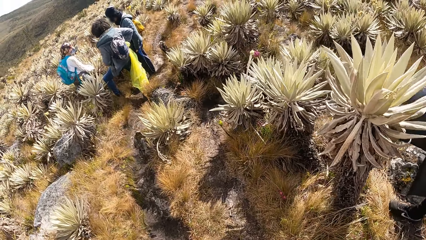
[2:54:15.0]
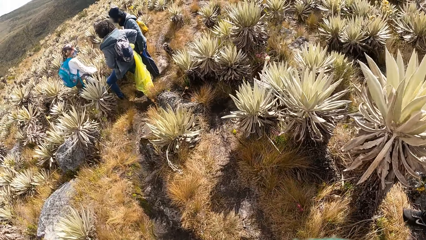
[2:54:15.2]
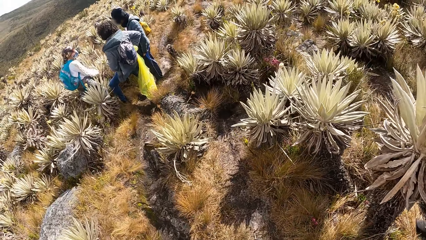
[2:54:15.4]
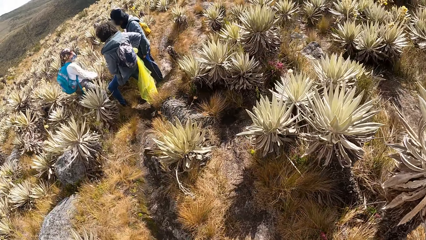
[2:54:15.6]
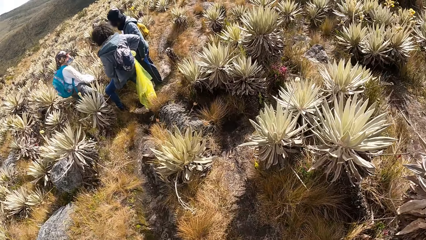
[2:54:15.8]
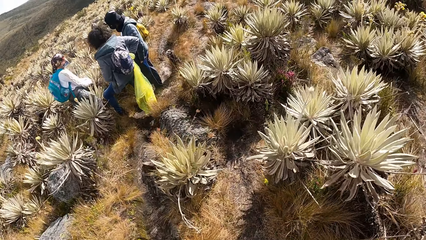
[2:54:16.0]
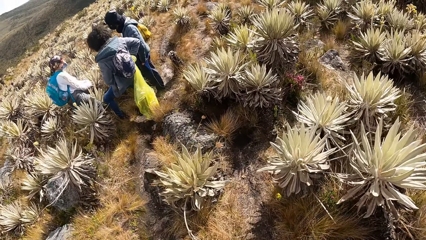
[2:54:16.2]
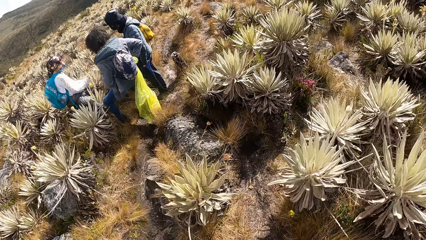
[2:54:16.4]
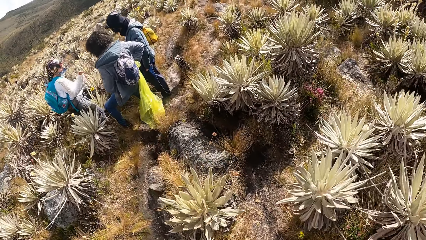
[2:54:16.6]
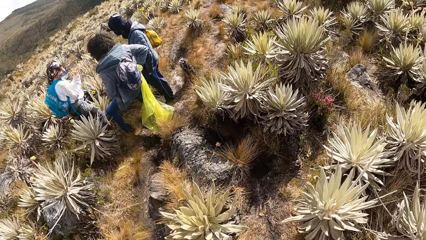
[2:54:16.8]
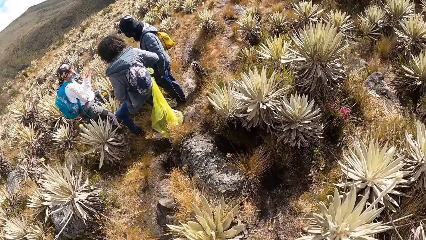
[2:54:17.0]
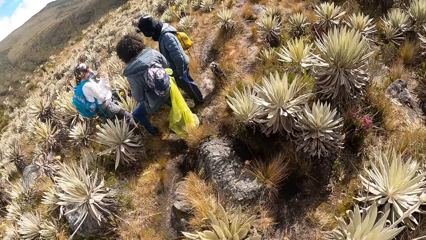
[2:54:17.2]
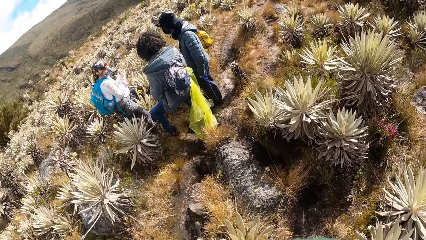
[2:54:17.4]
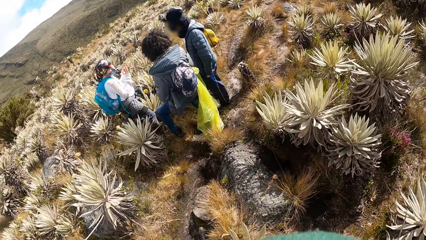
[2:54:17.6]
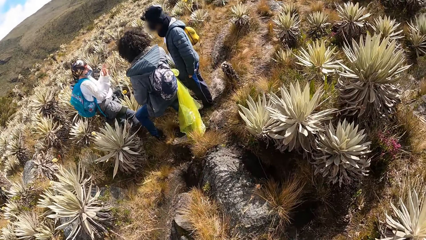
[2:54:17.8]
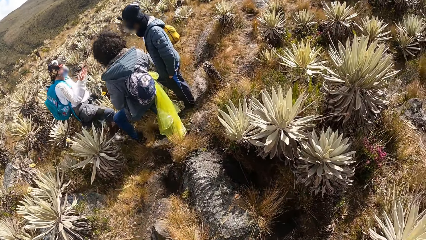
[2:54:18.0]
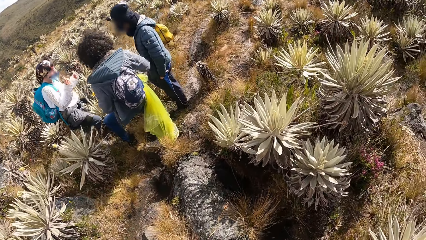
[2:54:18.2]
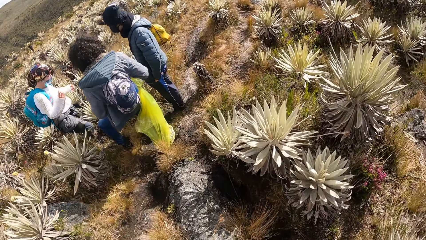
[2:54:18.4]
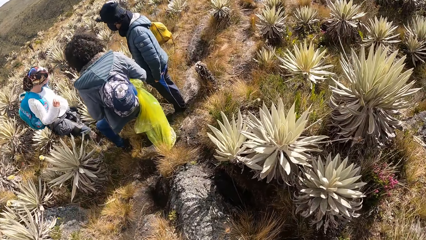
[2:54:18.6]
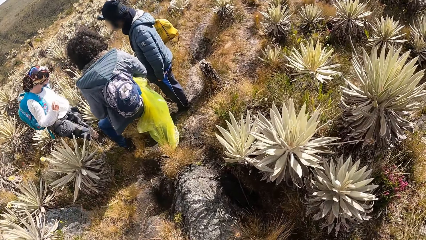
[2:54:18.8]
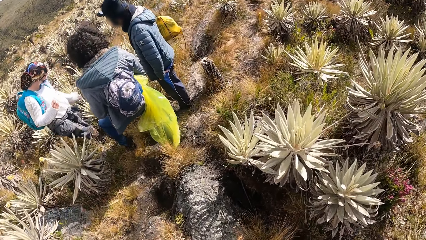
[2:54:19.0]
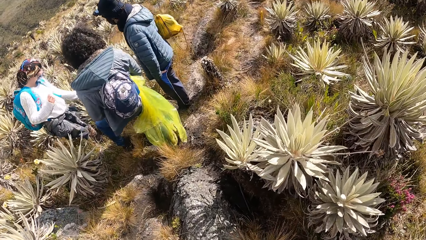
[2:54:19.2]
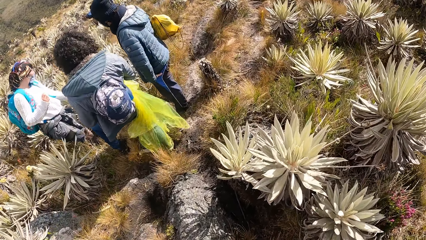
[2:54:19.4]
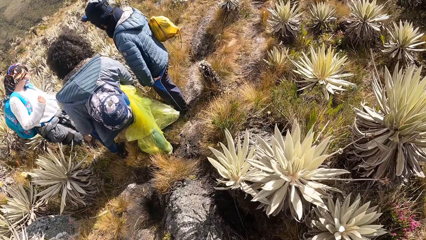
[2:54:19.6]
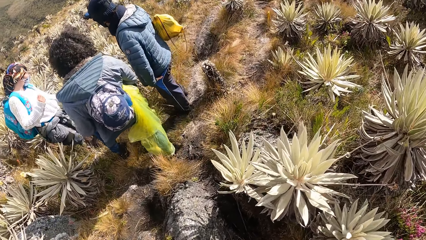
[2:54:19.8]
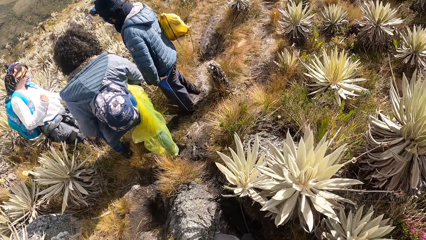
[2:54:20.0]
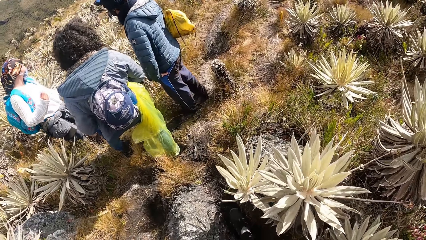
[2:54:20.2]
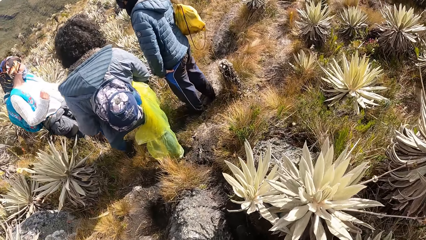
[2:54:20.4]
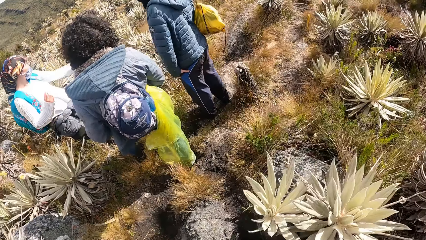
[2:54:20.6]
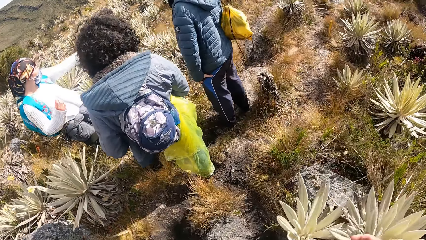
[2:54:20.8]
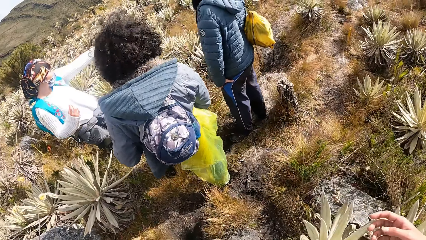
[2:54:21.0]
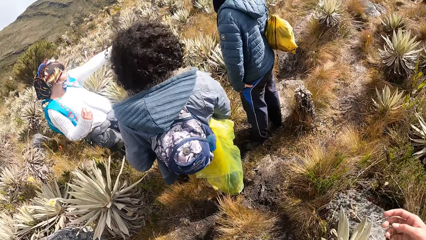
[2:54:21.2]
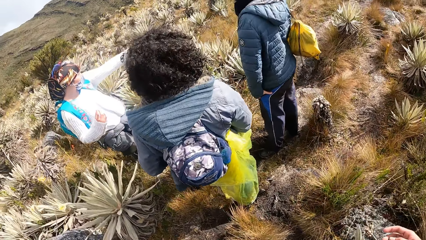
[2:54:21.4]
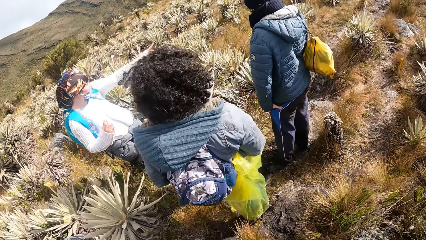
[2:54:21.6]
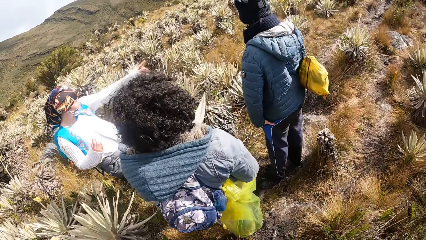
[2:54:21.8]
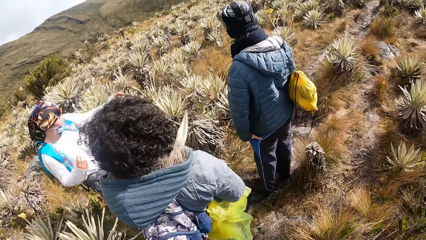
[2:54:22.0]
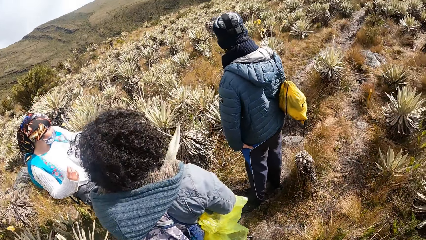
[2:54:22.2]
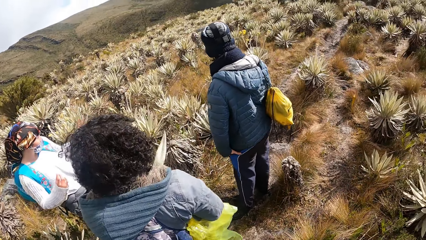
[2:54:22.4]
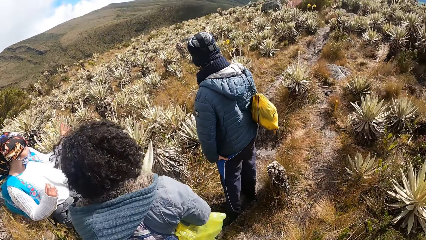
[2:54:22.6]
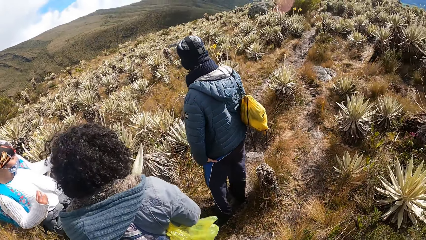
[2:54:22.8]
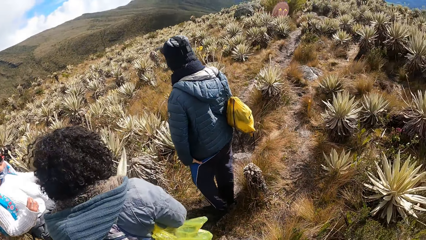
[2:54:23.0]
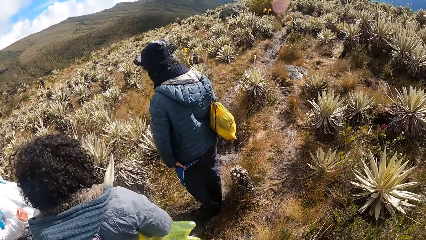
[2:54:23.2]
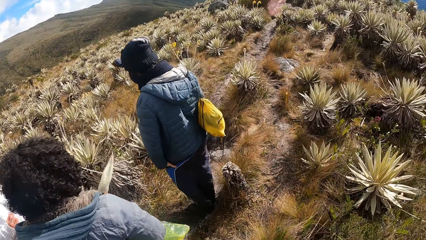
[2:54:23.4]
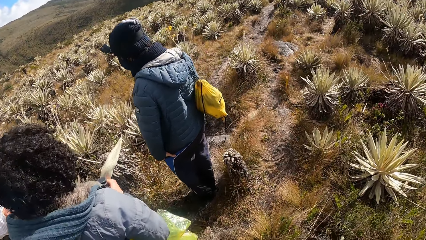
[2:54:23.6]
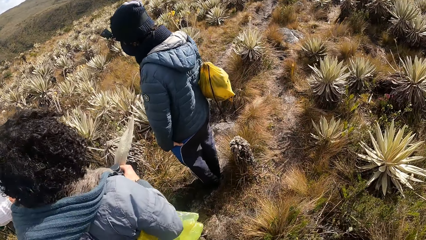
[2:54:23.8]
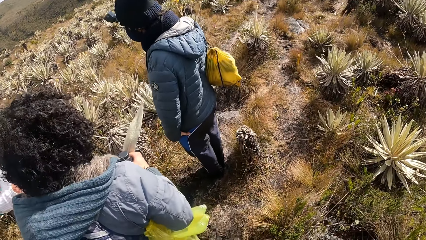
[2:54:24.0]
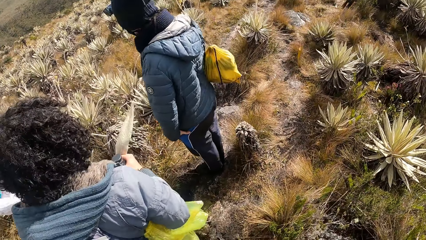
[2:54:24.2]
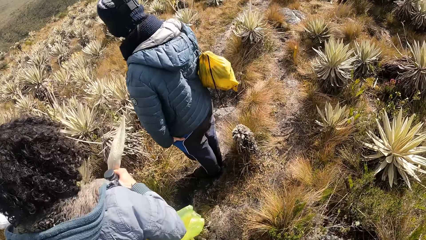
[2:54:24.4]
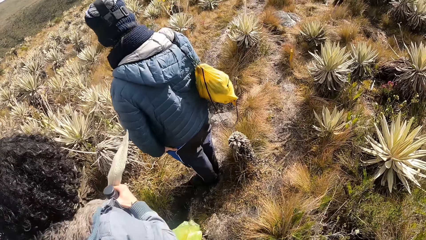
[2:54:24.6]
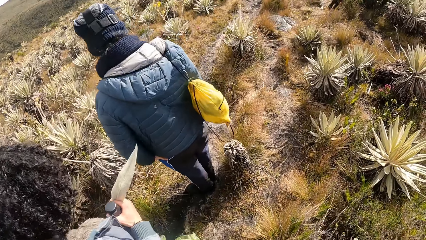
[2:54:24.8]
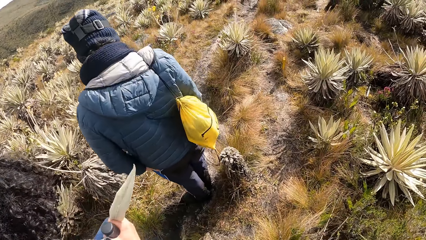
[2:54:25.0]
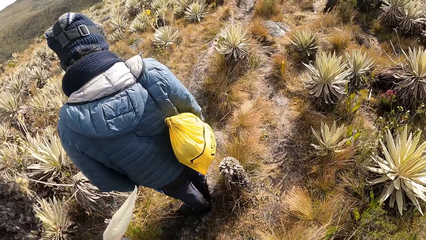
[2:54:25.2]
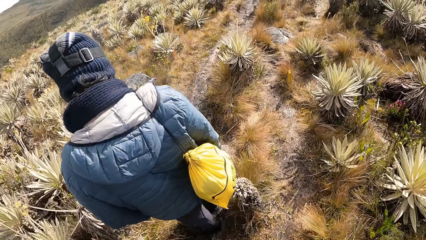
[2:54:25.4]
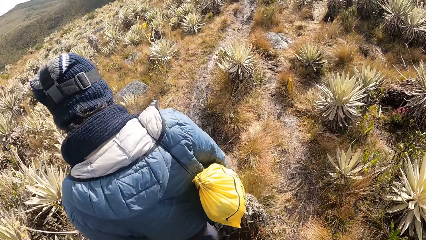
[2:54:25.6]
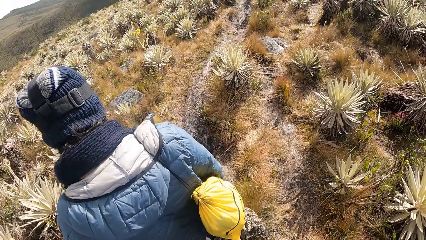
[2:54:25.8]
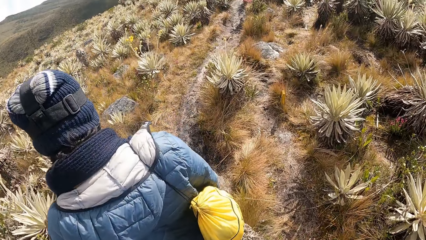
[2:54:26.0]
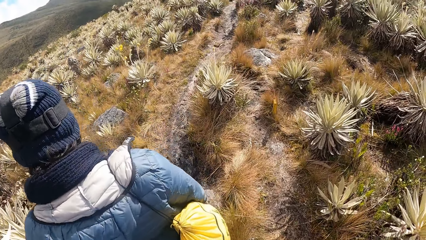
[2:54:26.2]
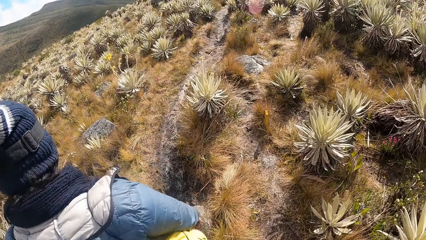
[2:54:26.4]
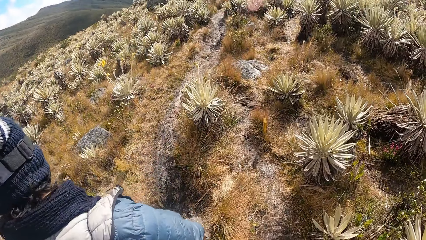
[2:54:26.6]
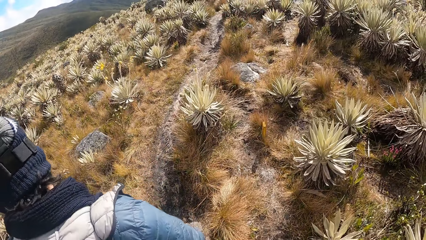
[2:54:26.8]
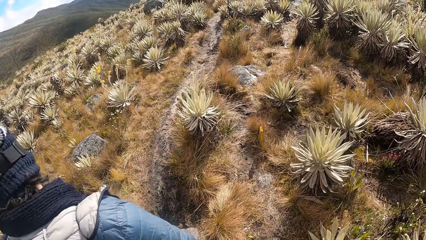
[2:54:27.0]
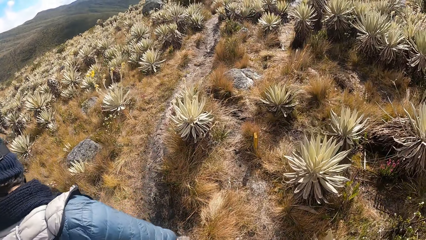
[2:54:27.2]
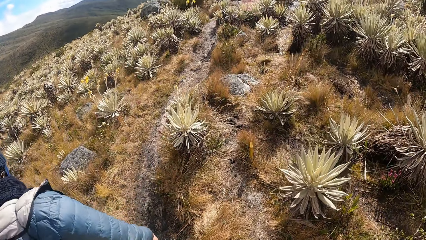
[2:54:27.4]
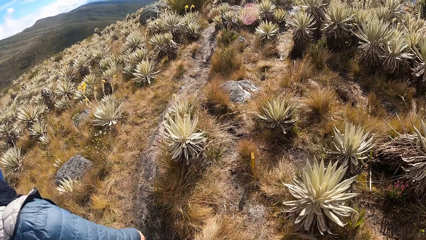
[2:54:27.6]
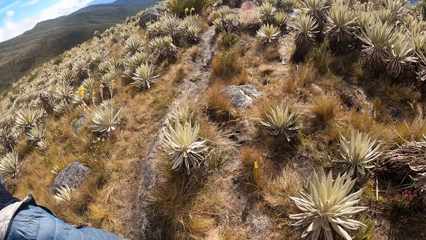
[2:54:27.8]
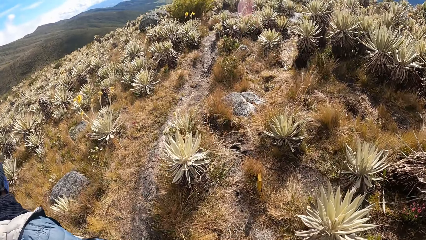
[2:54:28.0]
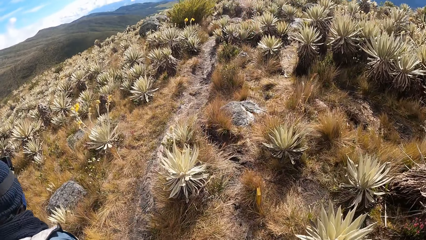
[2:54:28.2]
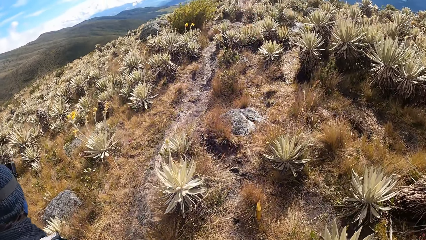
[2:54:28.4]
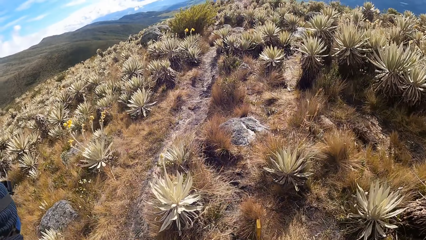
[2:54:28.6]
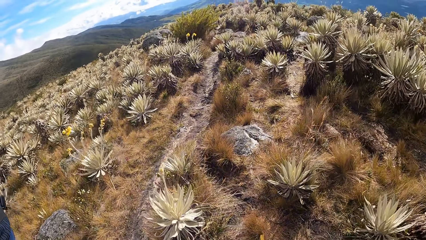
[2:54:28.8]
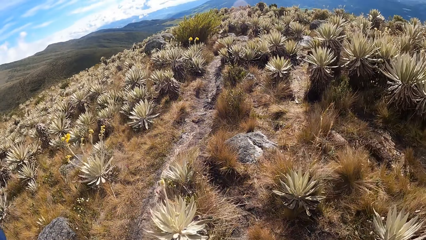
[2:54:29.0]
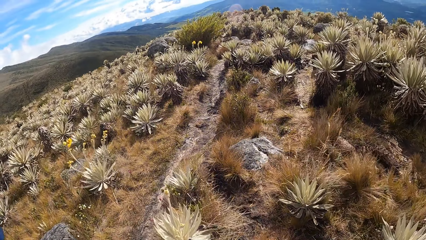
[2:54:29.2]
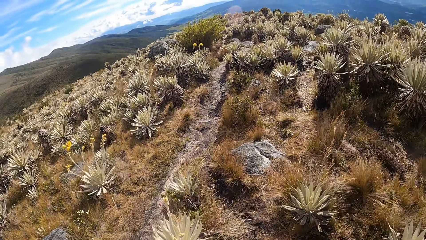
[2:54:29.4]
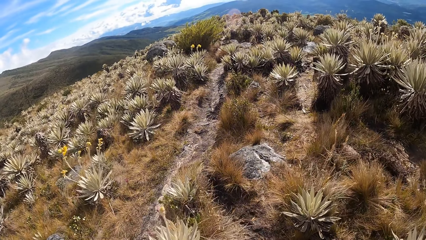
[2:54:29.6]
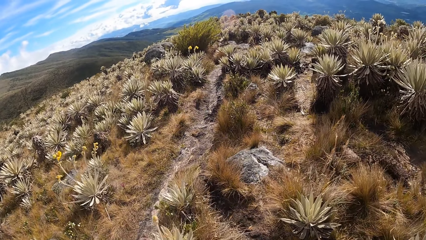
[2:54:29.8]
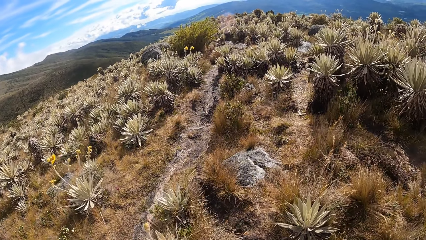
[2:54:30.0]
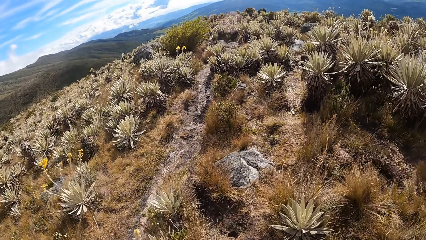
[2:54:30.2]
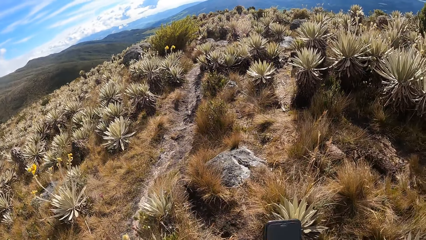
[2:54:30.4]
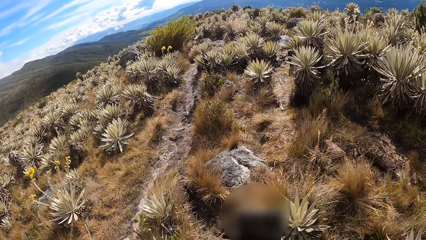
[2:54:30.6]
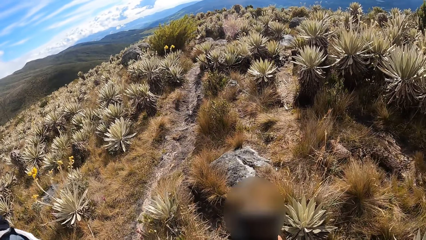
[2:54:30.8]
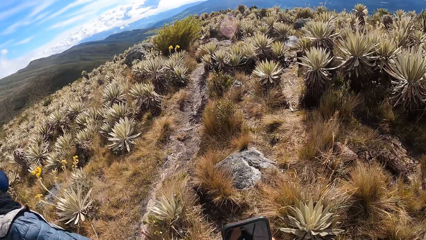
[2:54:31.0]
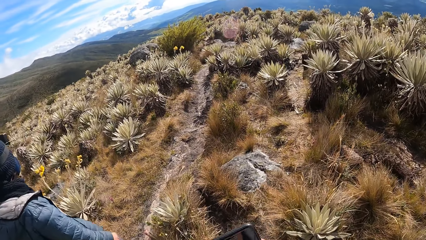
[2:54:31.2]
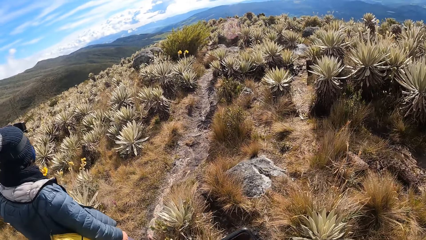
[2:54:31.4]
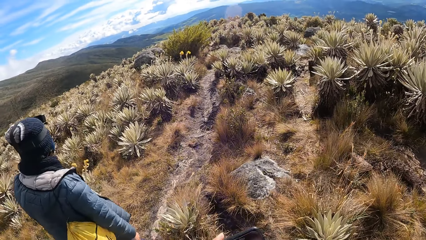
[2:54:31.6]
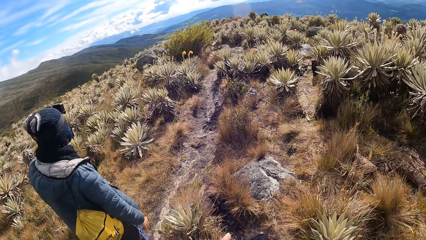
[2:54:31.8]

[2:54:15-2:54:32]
The camera wearer walks ahead on the desert.
